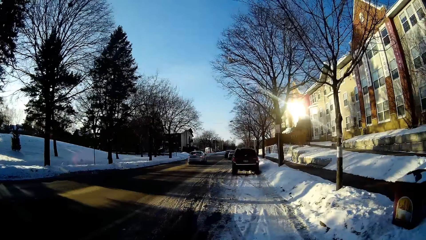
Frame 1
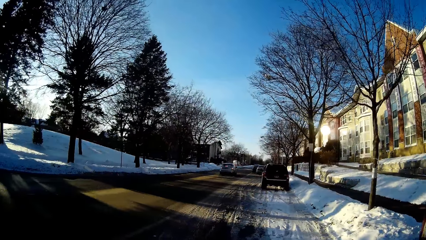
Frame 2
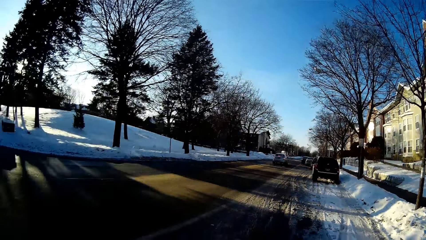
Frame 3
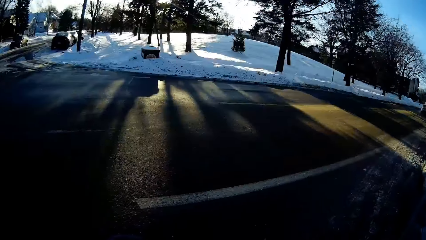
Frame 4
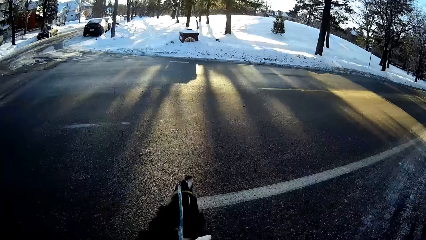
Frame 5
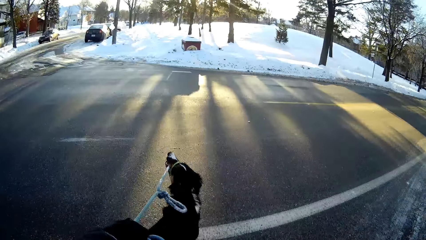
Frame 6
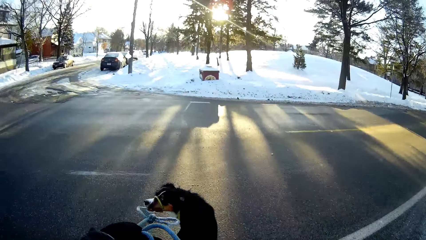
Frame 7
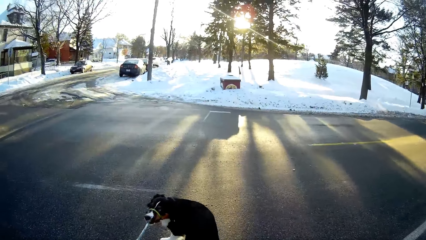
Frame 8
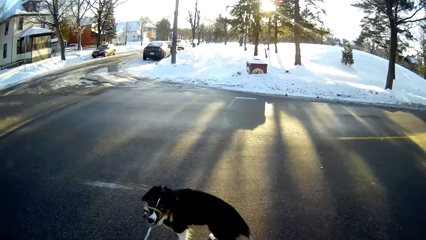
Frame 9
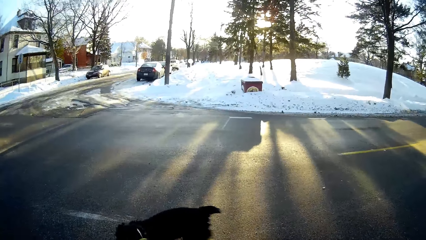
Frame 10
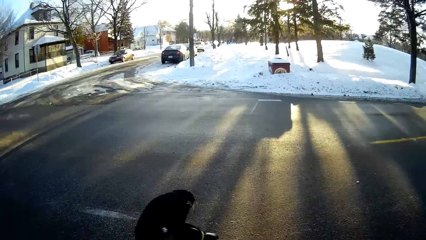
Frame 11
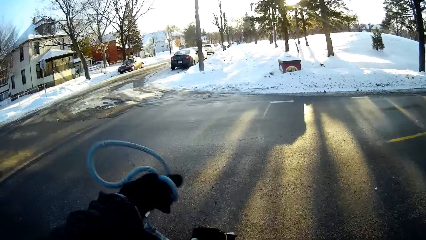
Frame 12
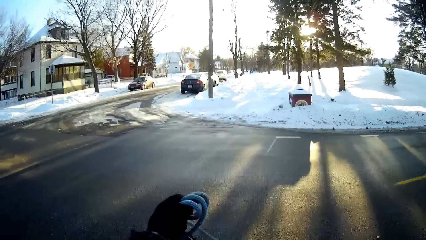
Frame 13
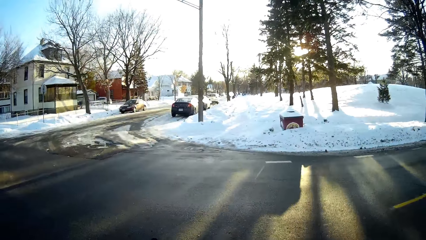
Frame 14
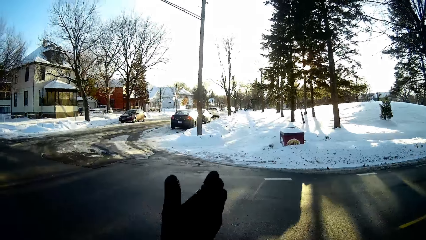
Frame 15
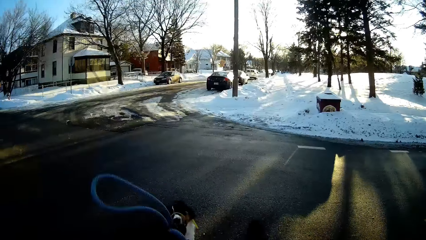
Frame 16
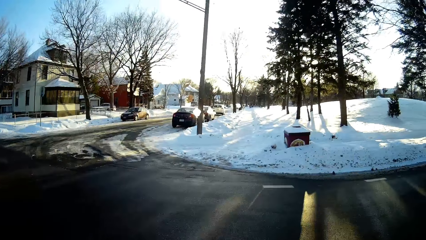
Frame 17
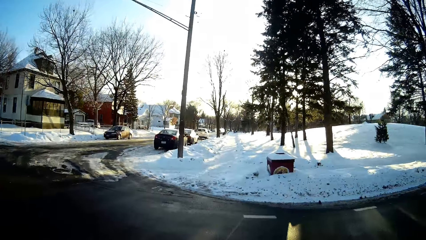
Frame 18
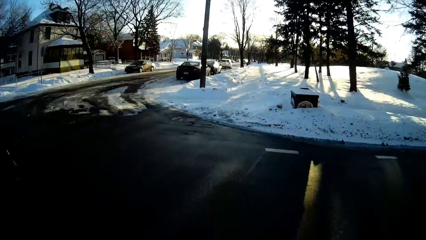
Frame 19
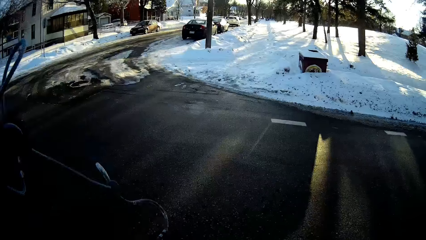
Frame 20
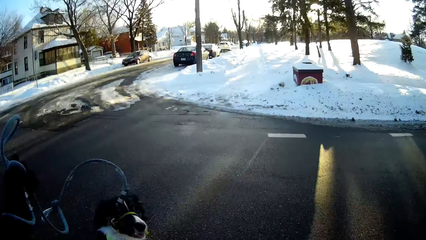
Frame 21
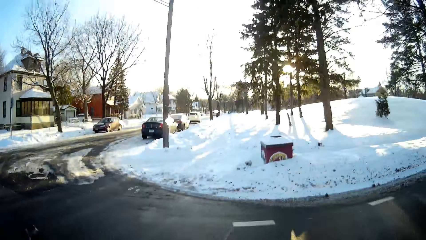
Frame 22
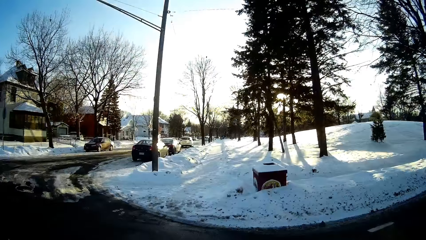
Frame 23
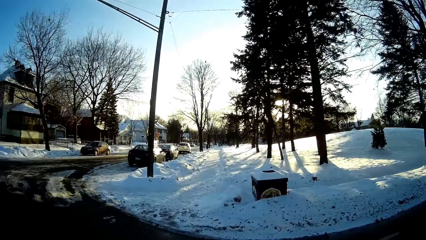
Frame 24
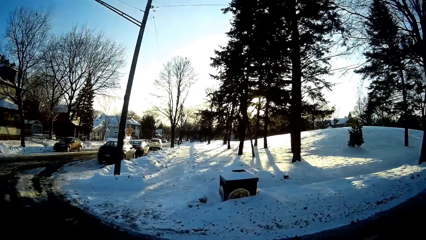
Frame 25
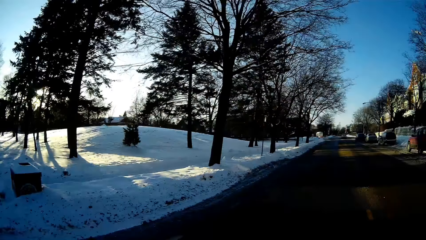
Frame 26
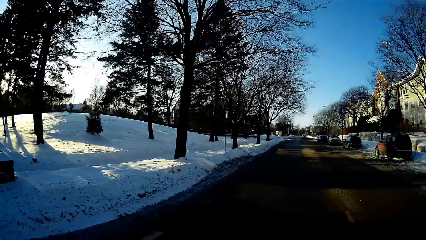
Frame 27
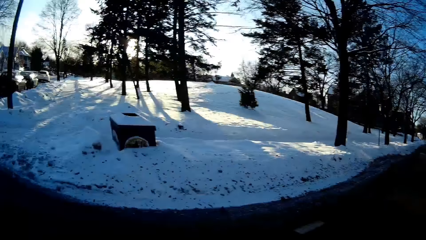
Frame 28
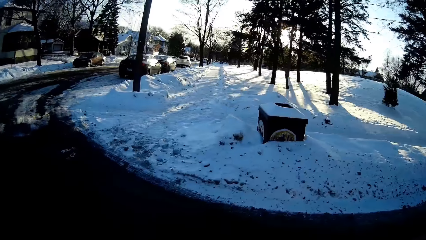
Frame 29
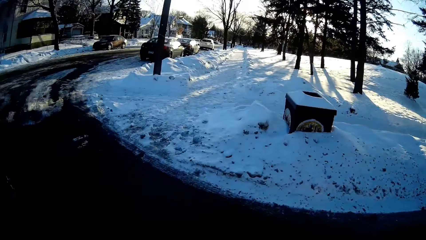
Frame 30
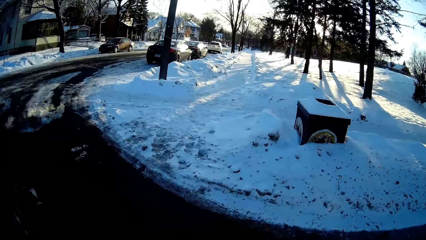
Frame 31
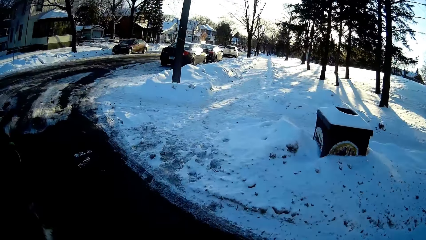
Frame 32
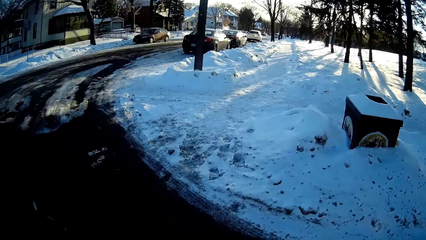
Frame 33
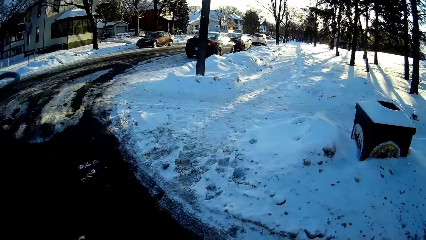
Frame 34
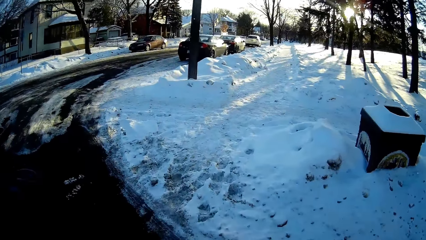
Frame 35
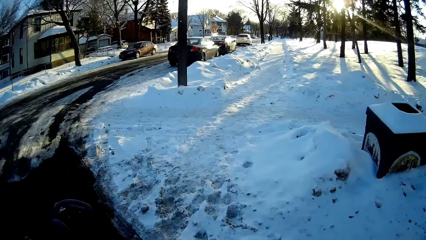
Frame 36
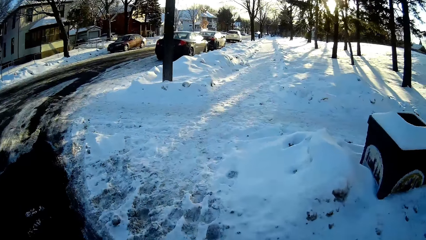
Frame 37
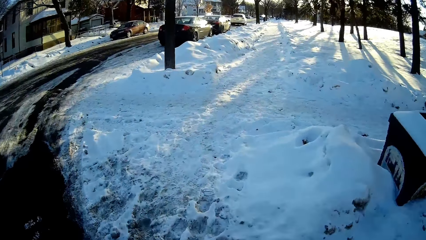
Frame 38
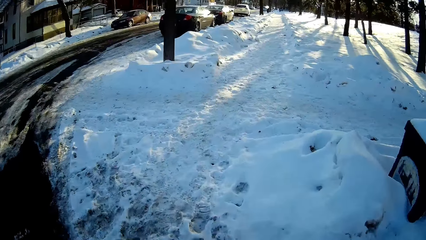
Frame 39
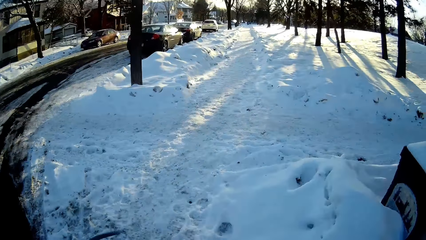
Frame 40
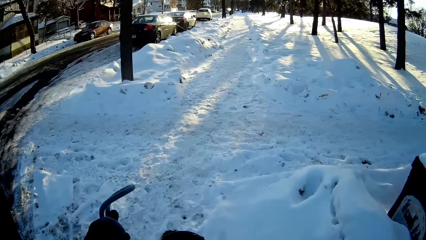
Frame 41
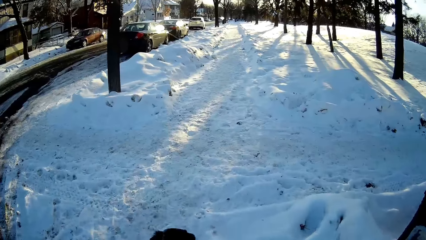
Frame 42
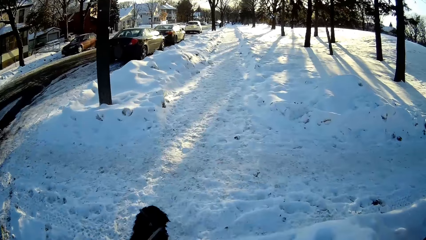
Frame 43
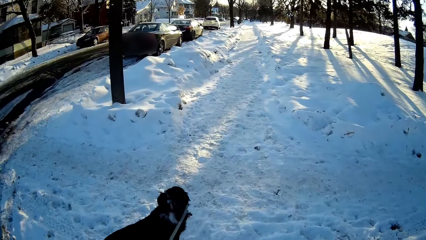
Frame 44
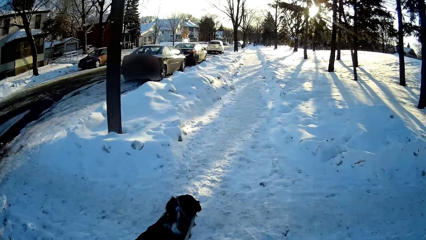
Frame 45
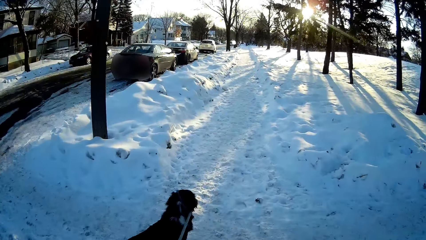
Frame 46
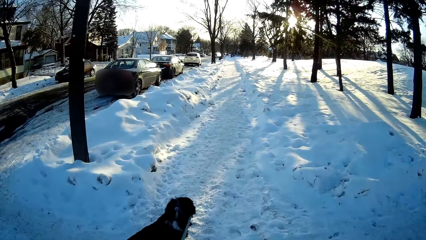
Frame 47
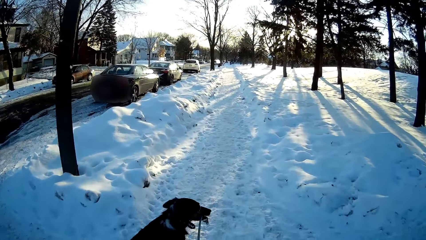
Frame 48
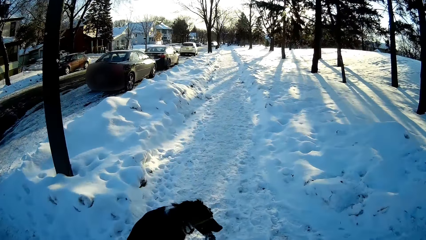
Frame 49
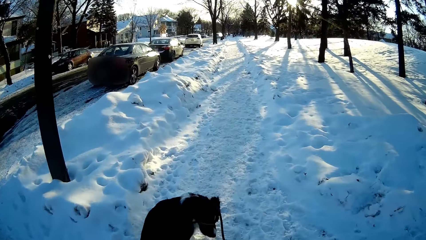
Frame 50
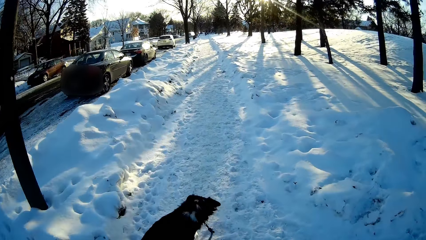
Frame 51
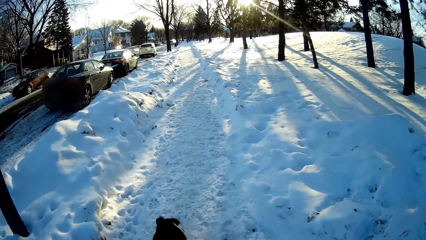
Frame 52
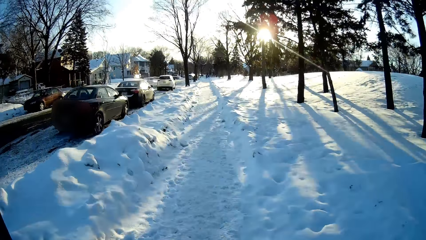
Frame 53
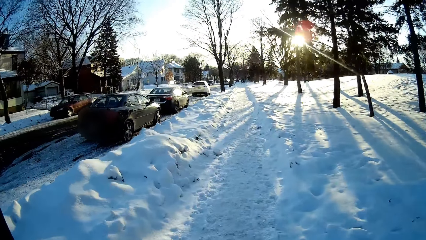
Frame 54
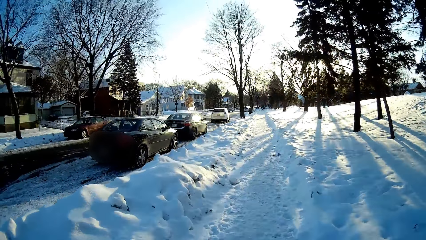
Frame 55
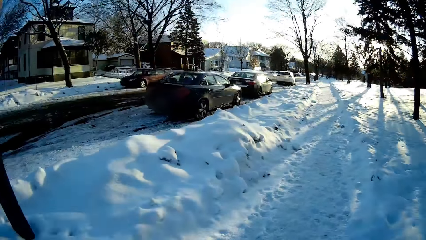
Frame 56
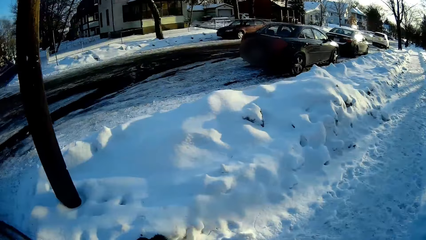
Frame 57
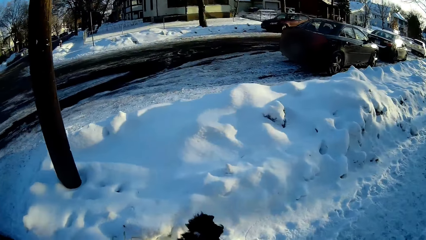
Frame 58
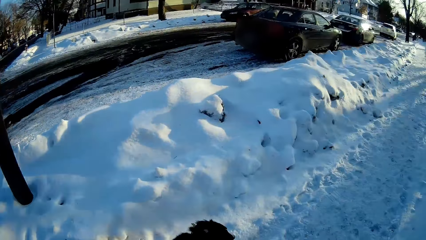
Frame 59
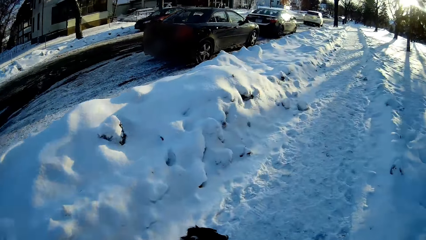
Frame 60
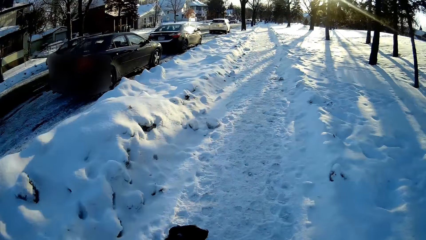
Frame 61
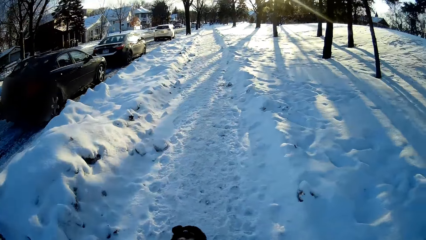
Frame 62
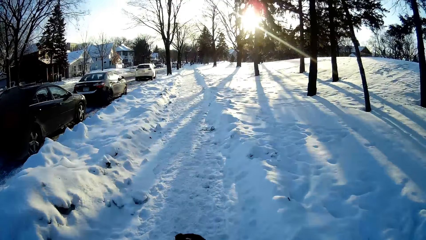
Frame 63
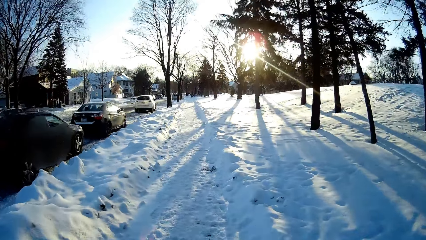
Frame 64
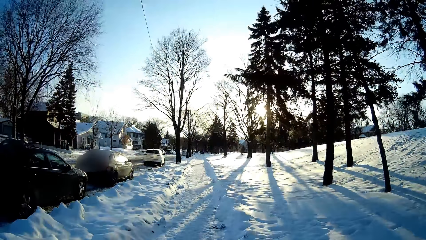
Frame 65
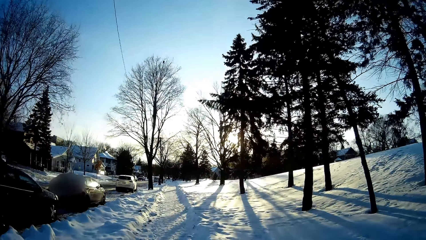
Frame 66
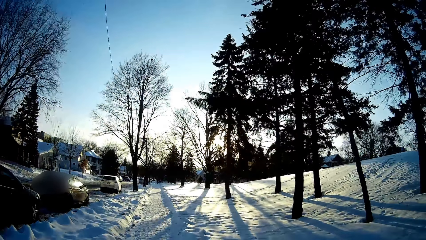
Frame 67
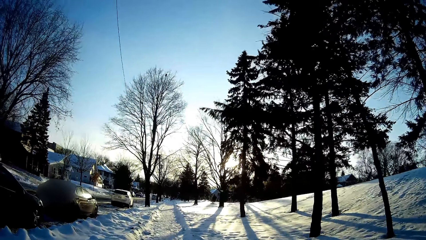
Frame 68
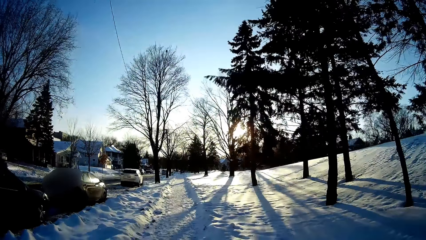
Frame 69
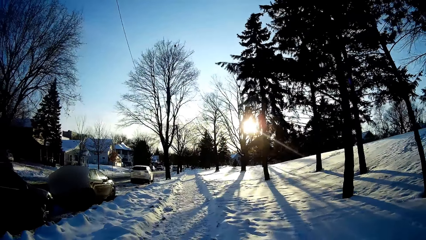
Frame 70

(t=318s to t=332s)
The camera wearer holds the dog's leash. They walk. They cross the road with the dog. They walk the dog on the snow road.

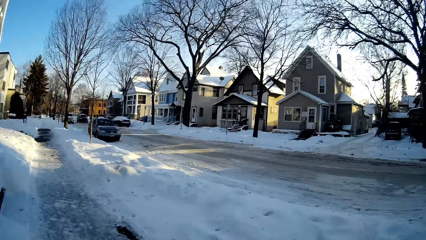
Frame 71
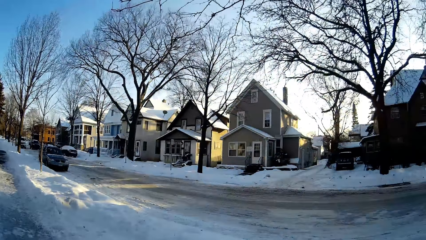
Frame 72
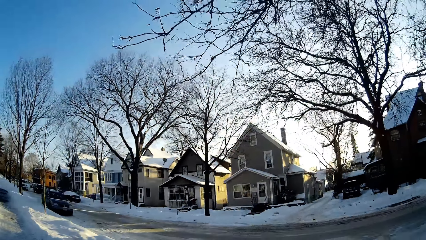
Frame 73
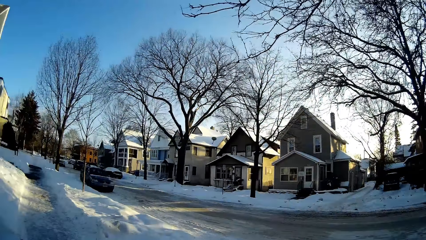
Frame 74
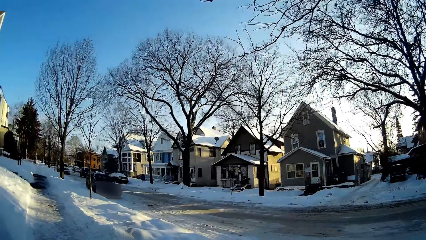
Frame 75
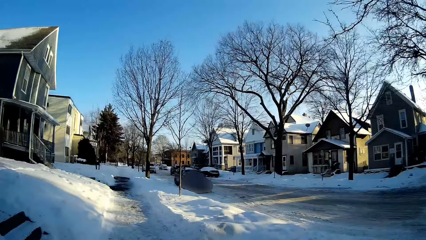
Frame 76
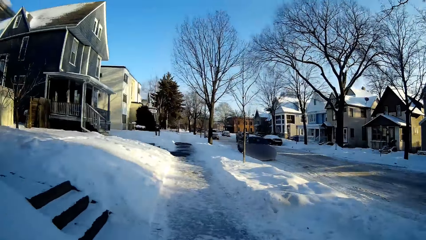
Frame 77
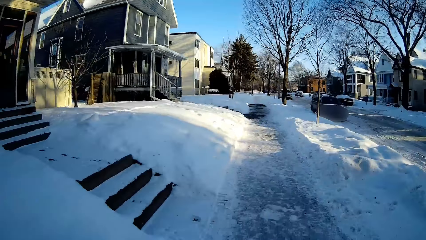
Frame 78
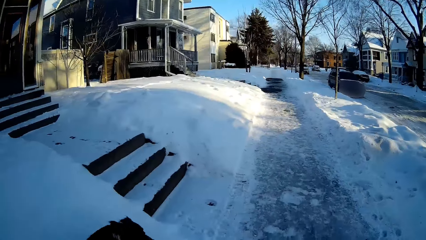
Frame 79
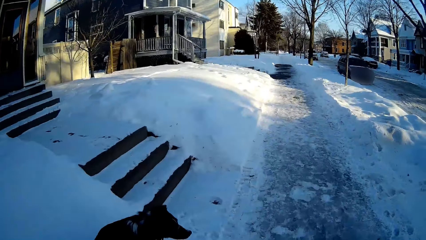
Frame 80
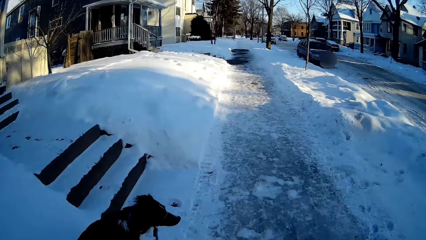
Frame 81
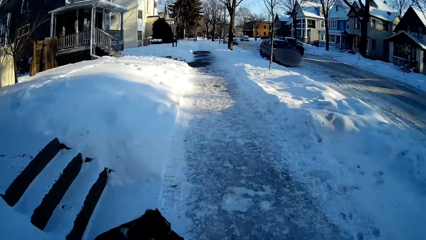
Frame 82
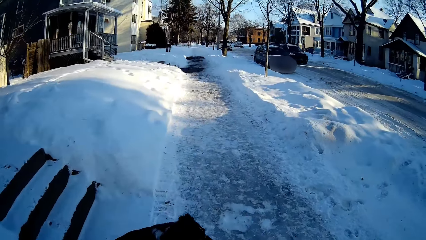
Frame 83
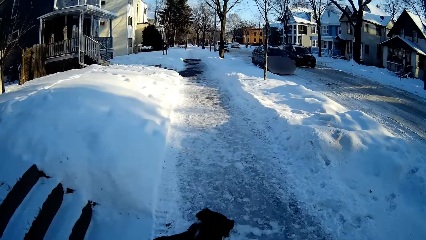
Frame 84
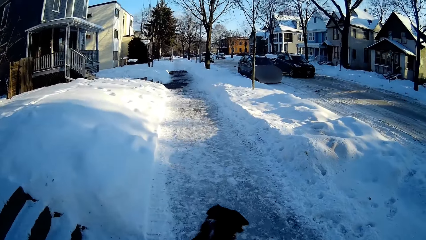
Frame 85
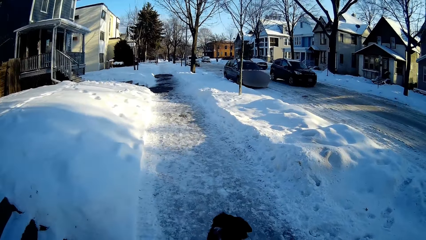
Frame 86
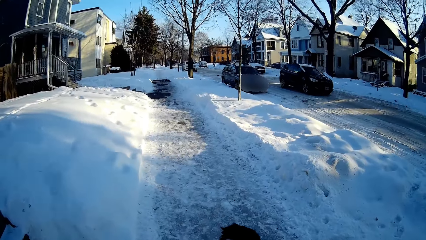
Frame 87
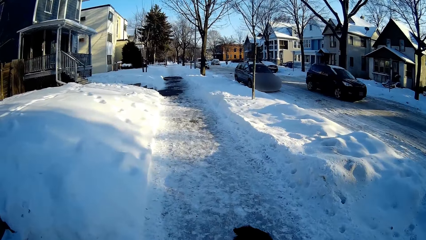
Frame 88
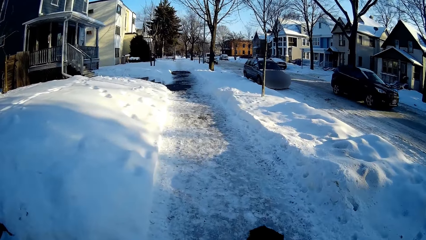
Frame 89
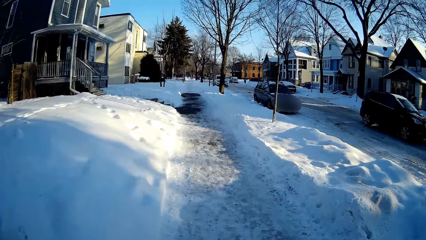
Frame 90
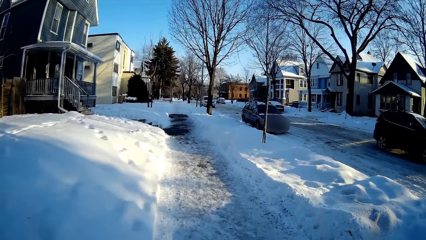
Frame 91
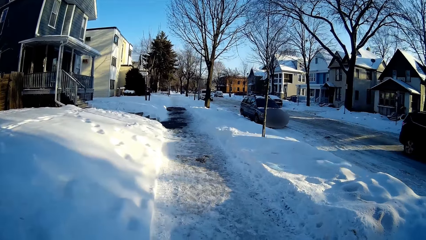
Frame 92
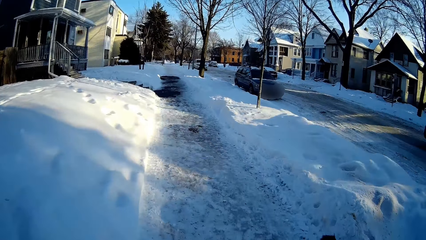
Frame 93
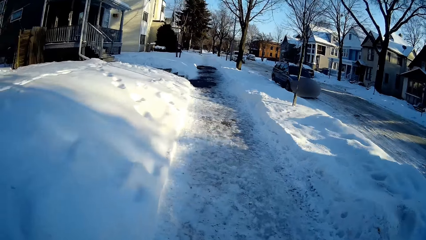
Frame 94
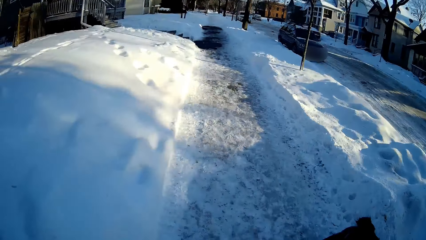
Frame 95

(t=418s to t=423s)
The camera wearer looks at the houses. They walk the dog on the snow road.
